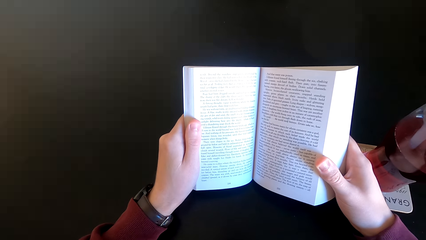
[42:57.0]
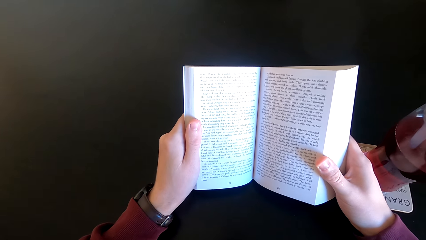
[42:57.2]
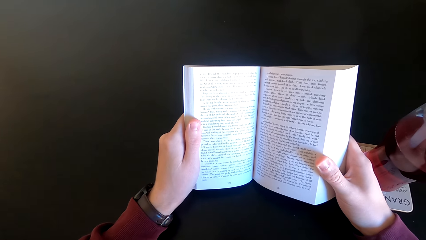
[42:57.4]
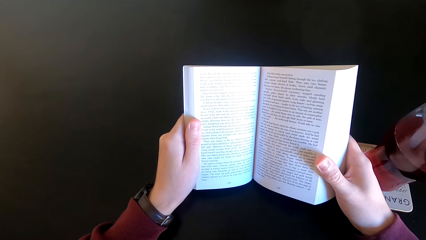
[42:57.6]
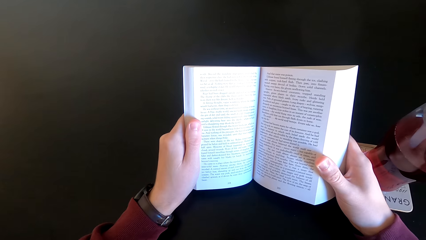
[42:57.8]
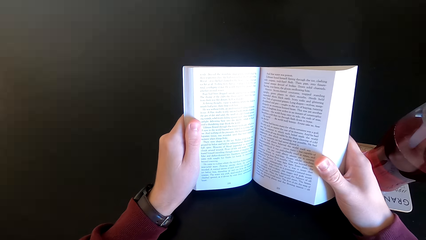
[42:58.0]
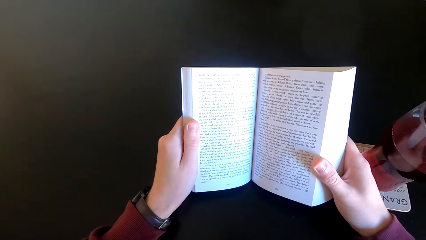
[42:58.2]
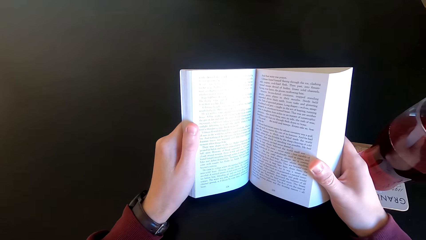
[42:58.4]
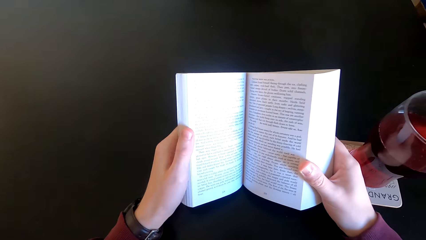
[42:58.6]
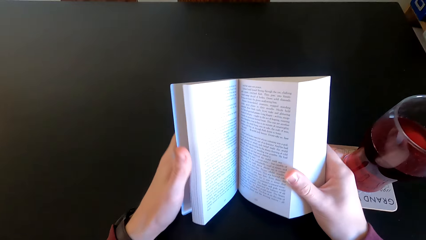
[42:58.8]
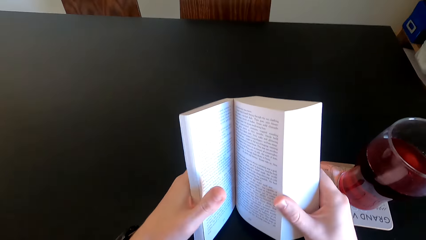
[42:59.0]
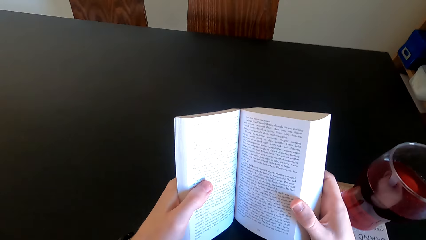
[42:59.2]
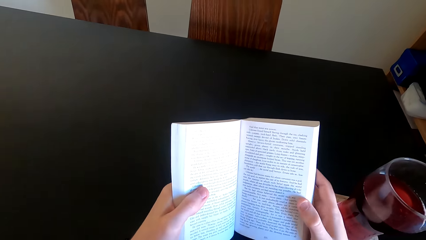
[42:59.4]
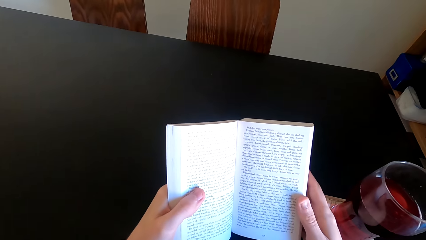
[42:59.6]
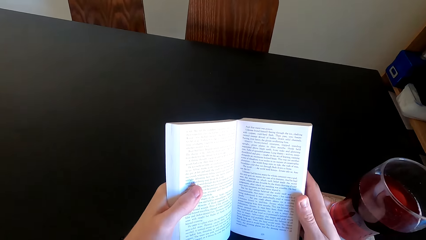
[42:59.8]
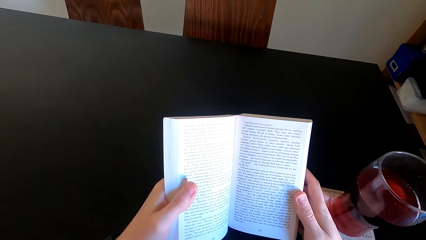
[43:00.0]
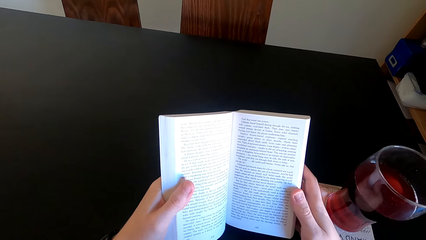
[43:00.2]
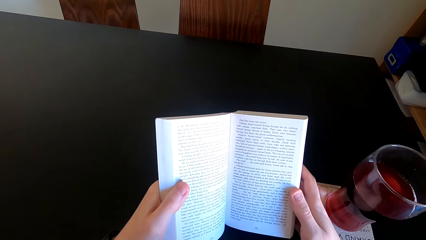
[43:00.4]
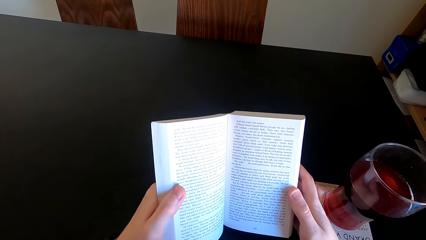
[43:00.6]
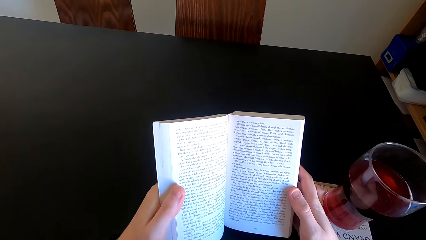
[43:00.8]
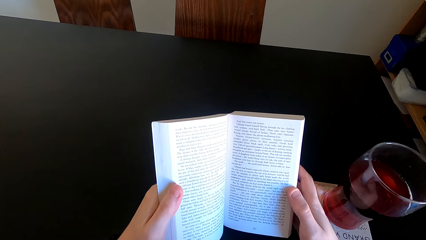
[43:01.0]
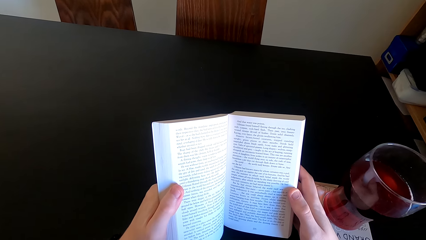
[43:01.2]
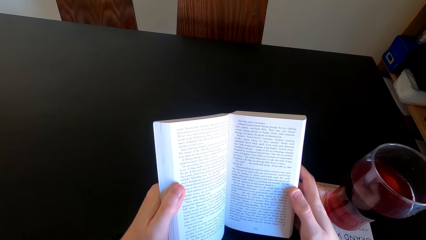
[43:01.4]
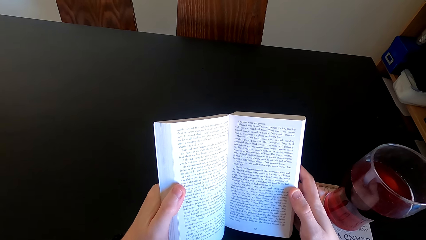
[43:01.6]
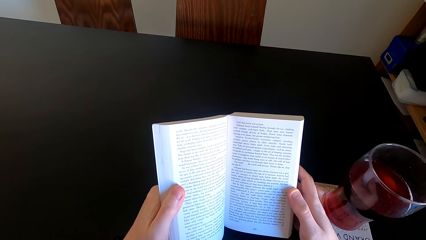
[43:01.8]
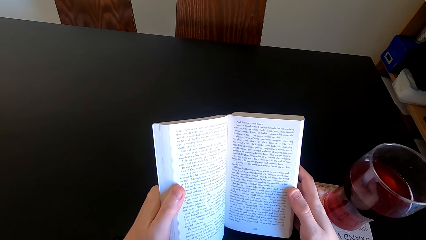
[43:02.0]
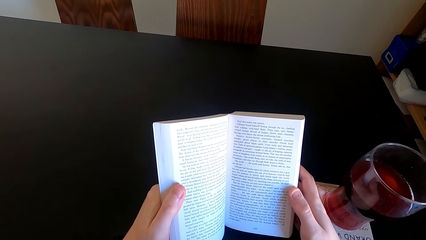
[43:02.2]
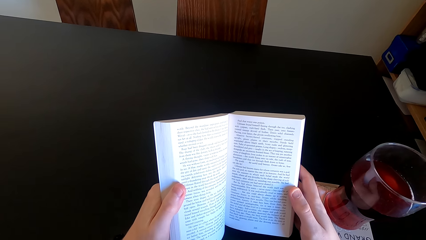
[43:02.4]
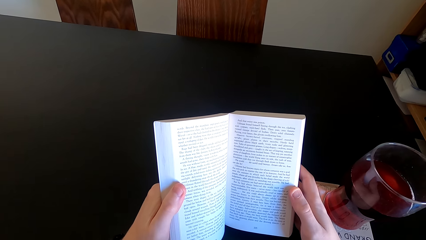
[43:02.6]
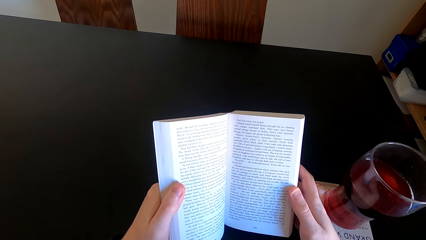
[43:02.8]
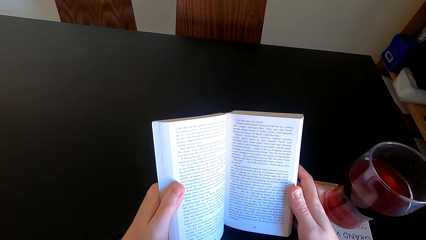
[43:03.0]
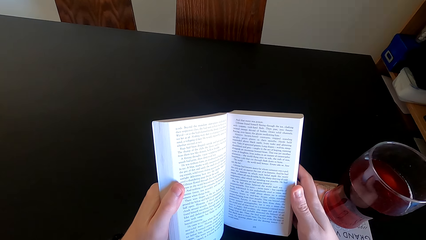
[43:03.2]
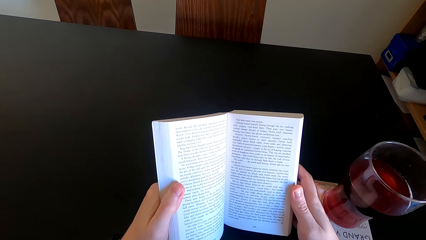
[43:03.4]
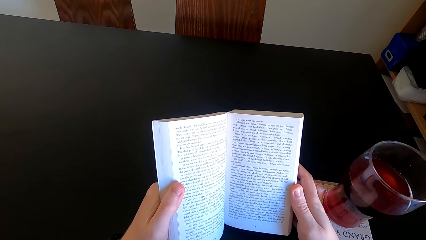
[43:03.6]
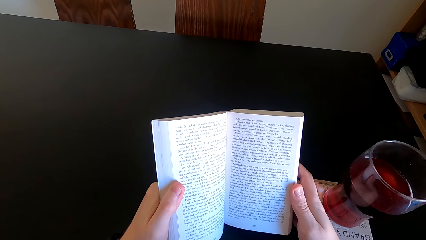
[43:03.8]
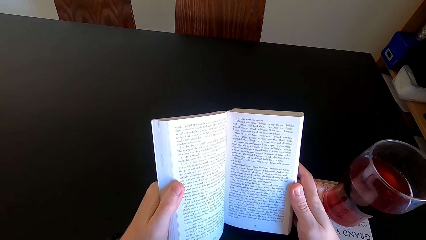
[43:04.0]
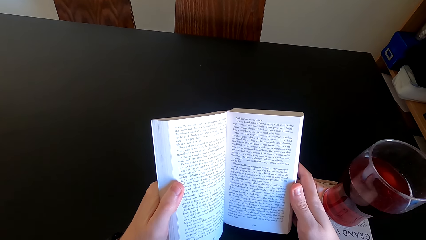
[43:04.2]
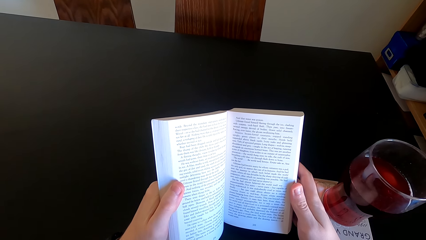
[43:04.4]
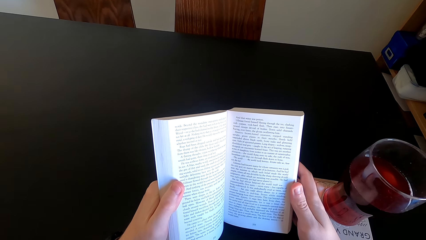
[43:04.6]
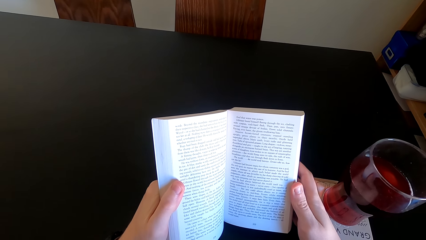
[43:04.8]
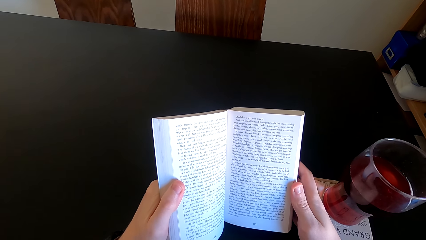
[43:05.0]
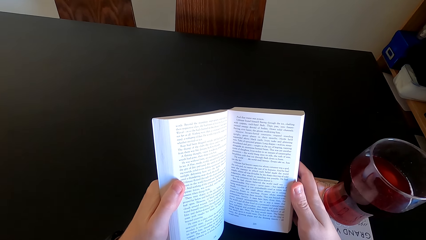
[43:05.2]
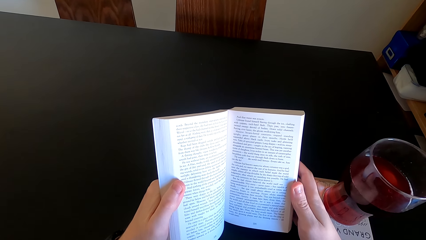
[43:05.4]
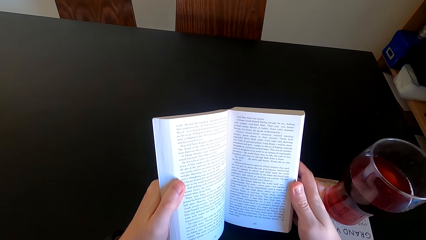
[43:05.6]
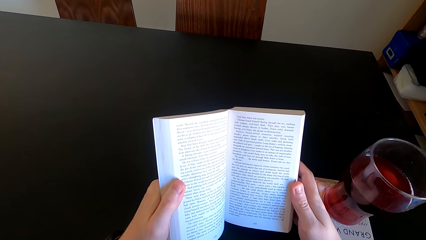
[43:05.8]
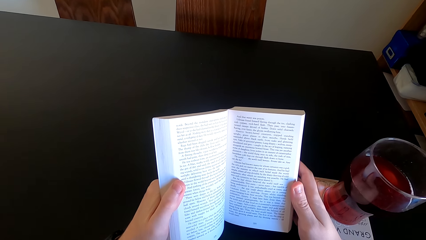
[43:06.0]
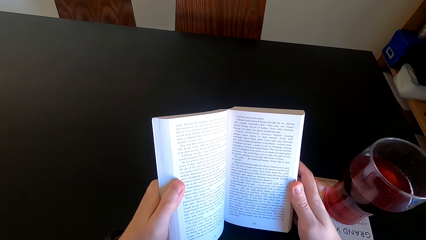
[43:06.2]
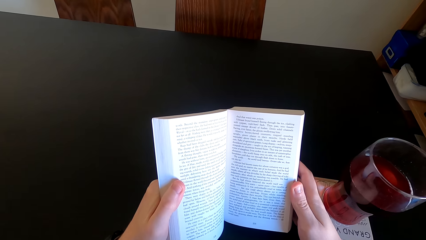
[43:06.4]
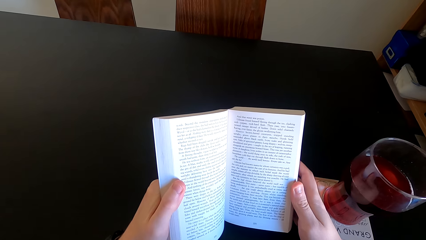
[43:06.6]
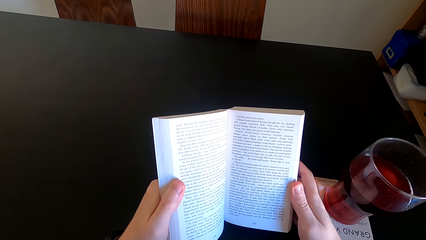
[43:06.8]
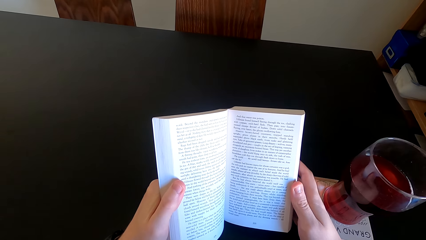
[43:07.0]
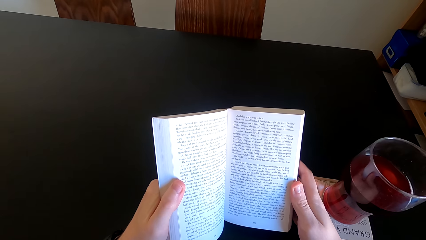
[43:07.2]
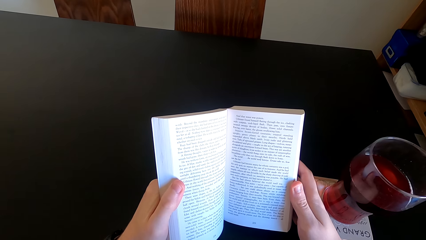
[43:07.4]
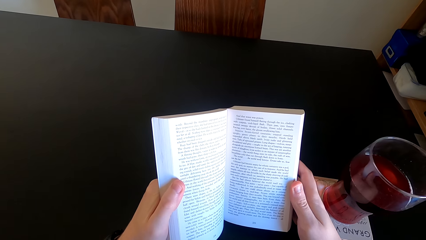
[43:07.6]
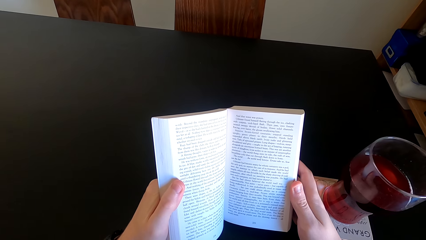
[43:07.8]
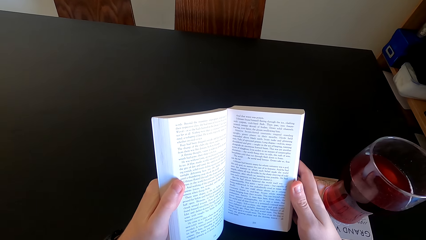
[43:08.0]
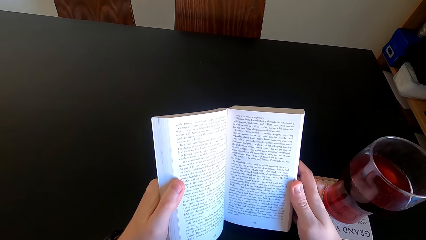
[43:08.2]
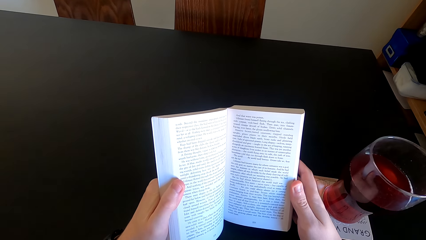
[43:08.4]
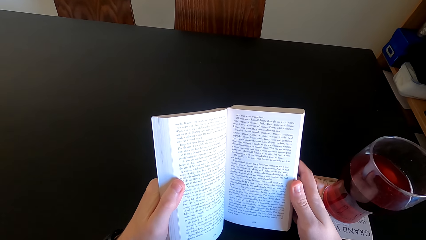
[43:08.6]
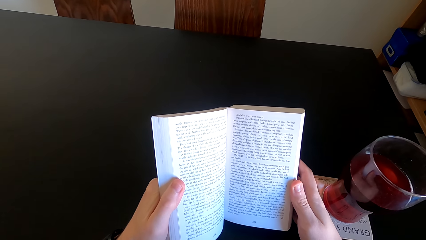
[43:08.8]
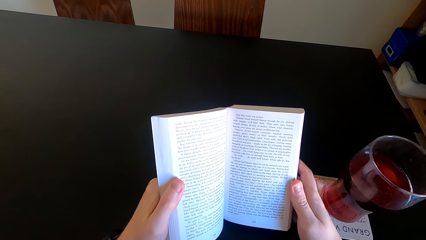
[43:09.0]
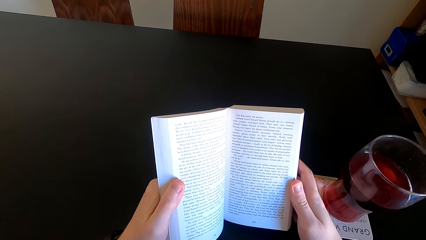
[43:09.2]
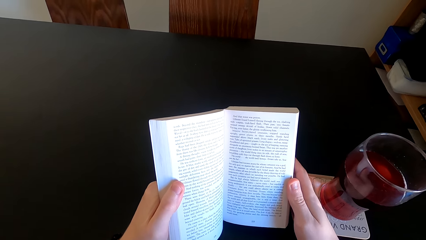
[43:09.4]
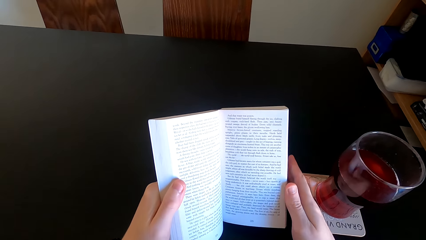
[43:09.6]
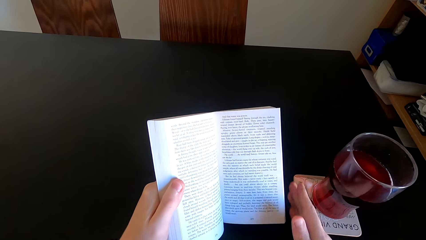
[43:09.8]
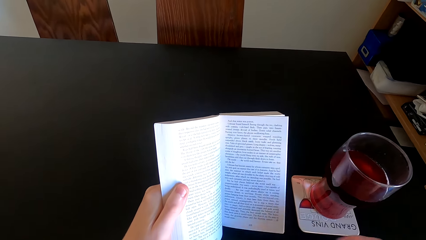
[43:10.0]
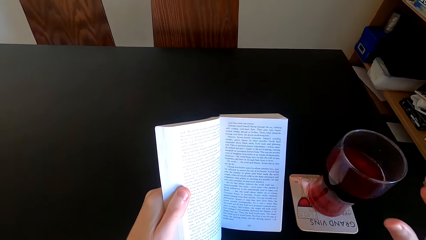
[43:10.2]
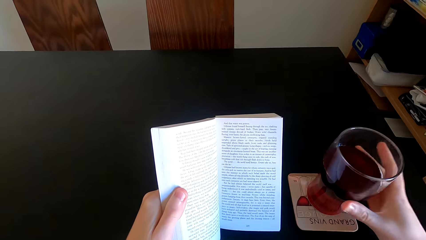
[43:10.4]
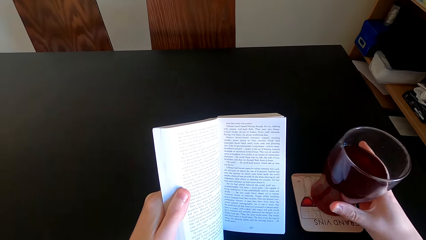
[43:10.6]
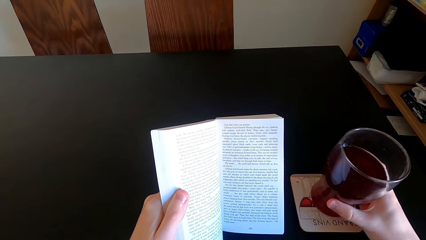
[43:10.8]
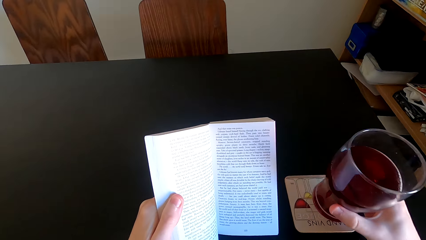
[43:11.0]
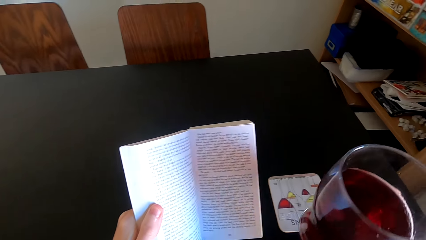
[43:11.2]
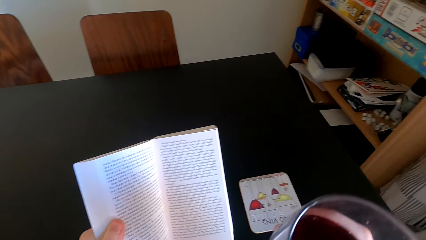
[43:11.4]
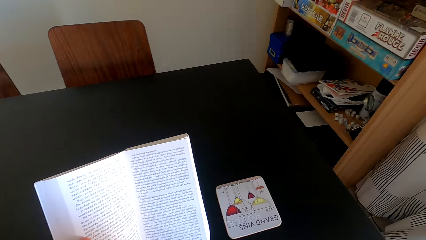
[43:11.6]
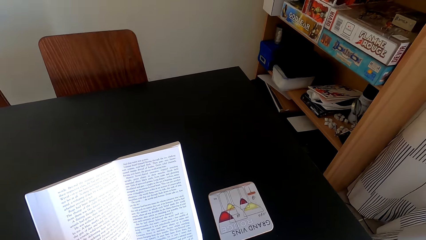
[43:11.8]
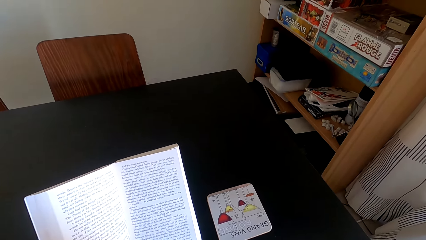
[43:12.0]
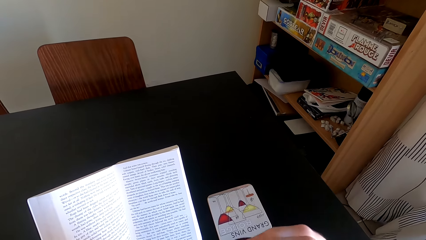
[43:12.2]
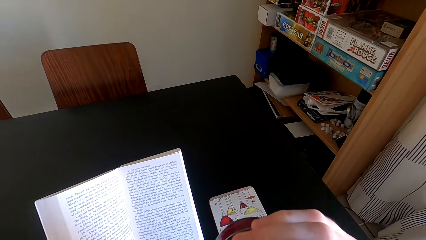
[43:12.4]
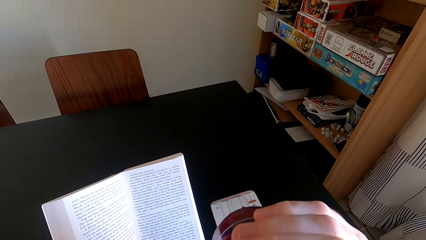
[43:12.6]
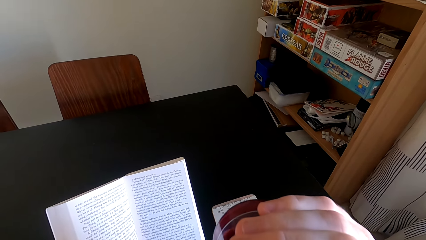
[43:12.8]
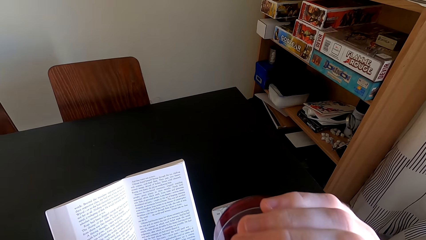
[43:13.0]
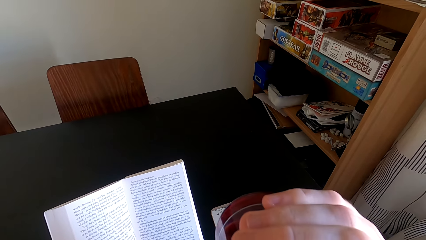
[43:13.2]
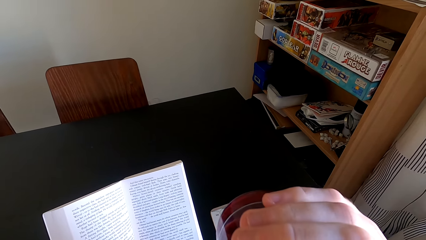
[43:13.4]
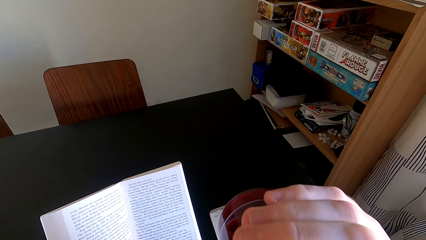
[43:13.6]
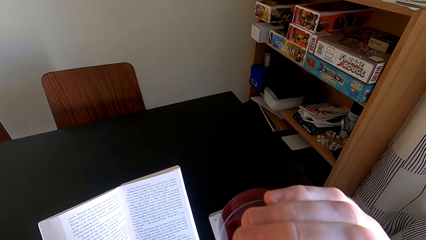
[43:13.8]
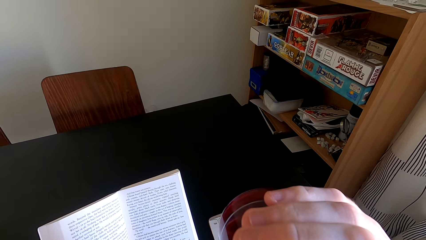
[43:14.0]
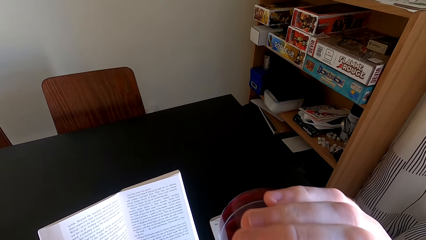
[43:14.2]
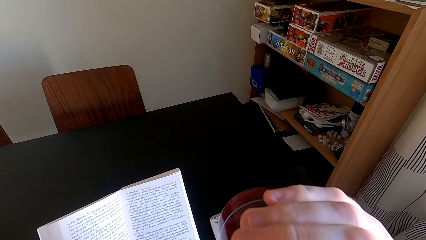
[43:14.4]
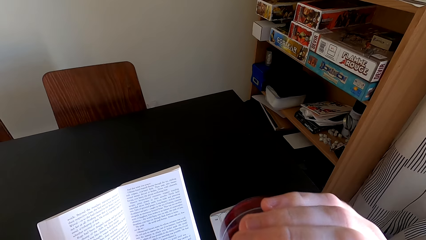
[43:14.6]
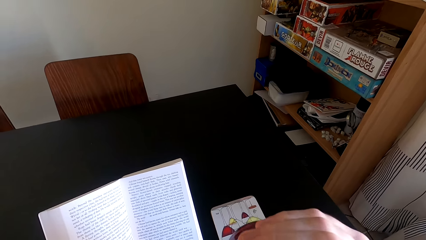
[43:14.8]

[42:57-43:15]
The camera wearer moves the book. They read the book. They take a tumbler from the table and drink juice from the tumbler.
